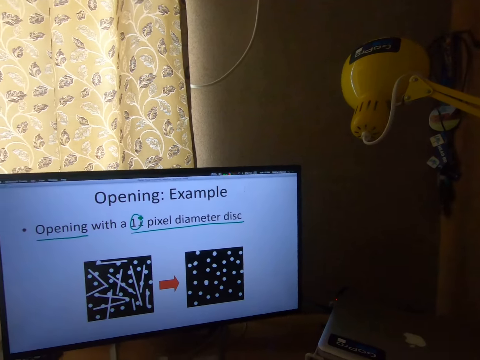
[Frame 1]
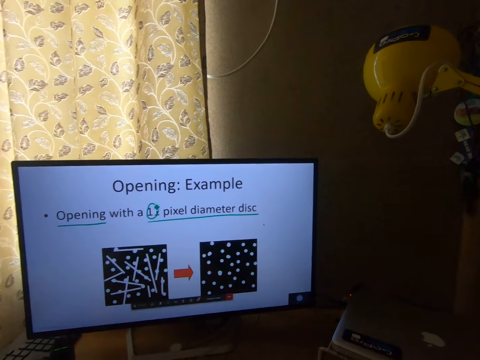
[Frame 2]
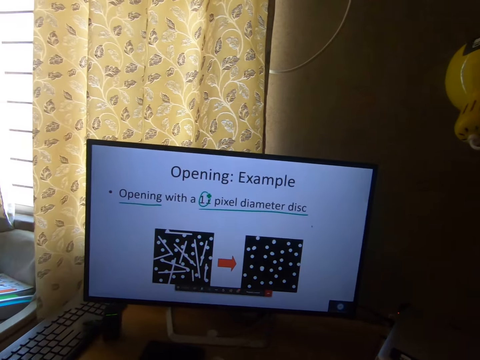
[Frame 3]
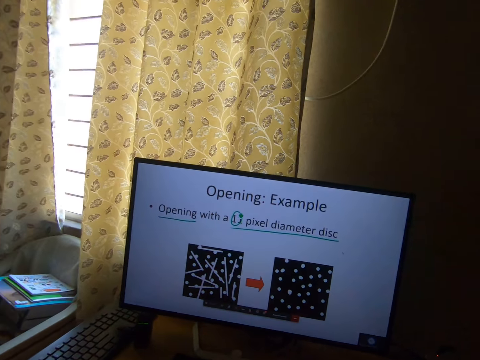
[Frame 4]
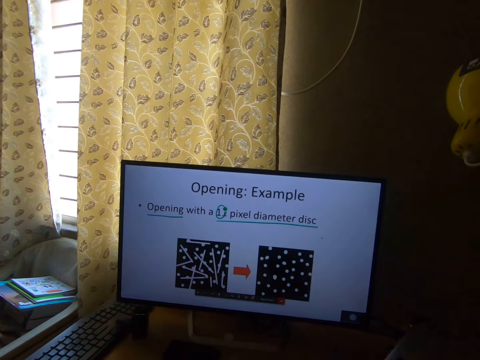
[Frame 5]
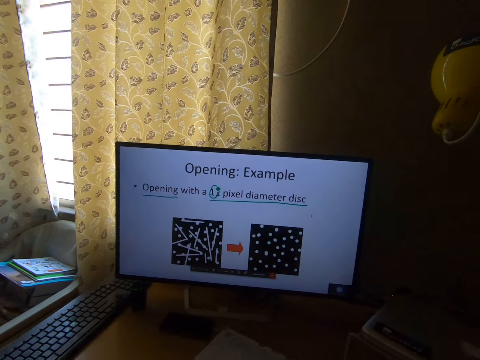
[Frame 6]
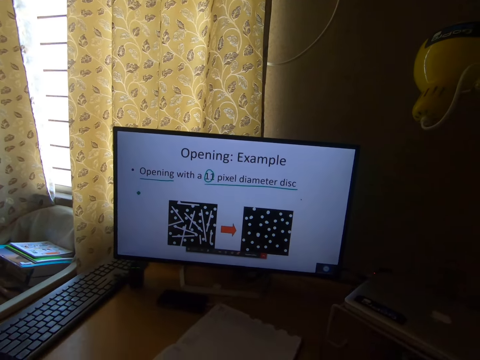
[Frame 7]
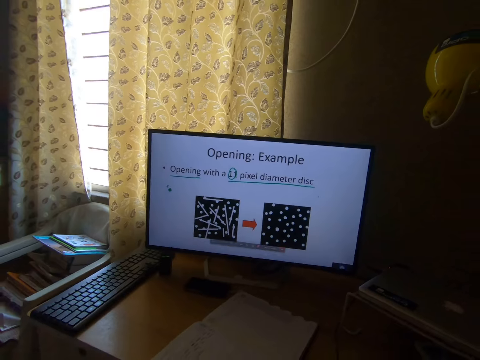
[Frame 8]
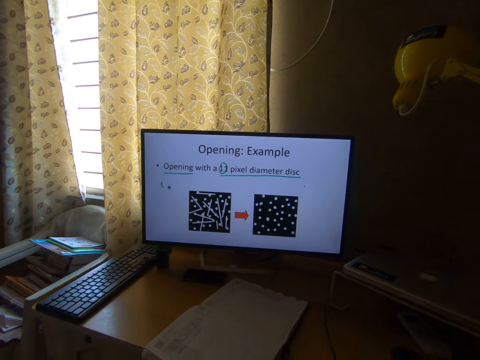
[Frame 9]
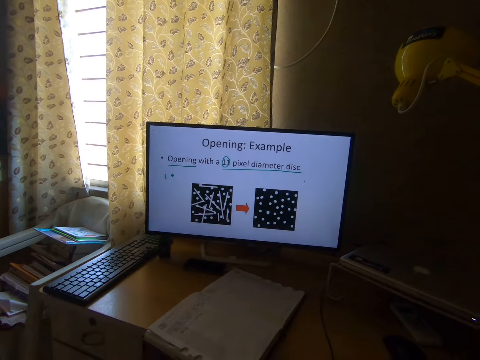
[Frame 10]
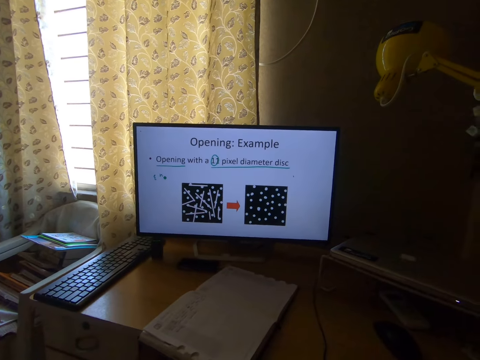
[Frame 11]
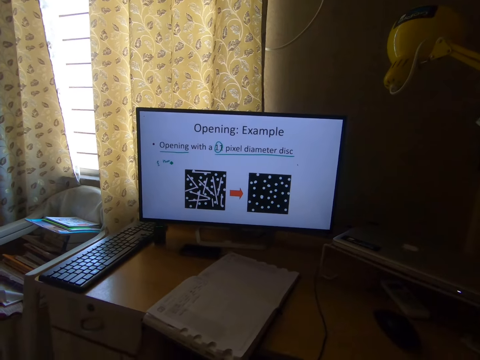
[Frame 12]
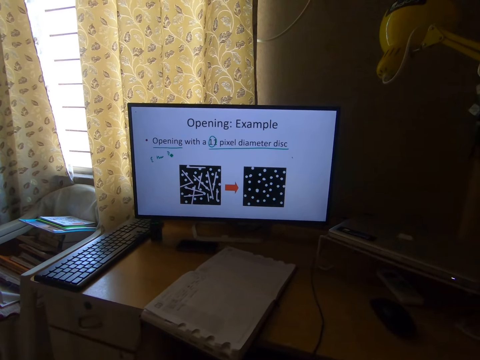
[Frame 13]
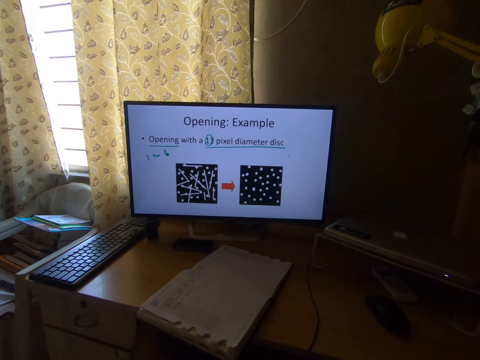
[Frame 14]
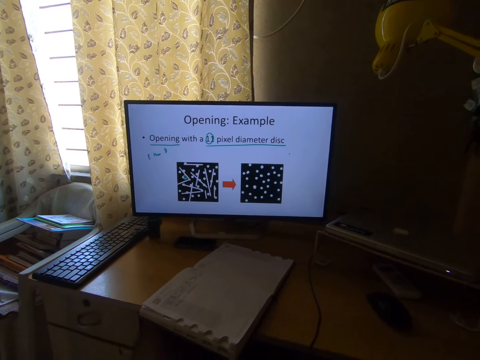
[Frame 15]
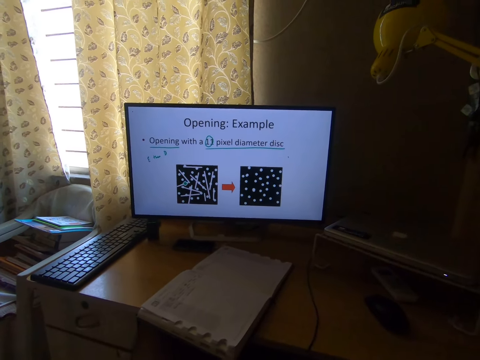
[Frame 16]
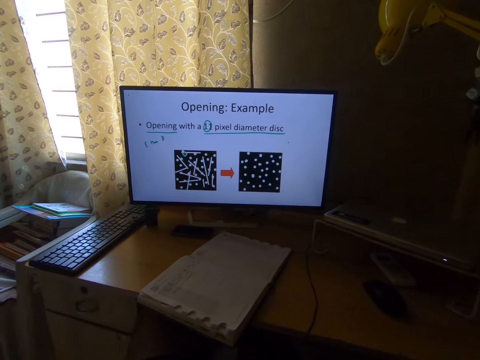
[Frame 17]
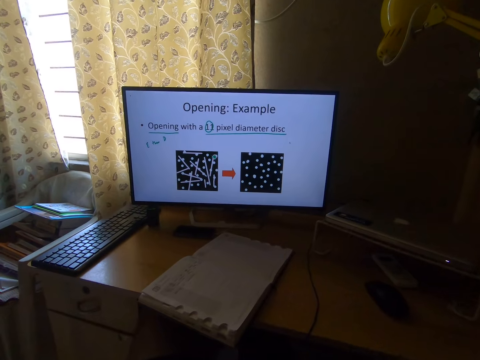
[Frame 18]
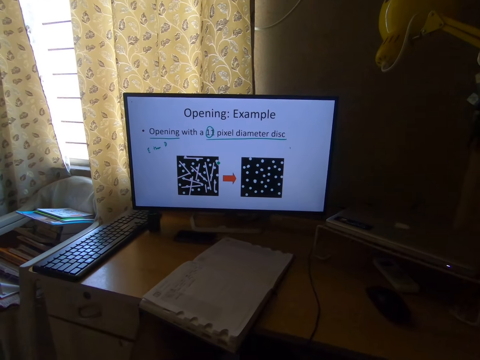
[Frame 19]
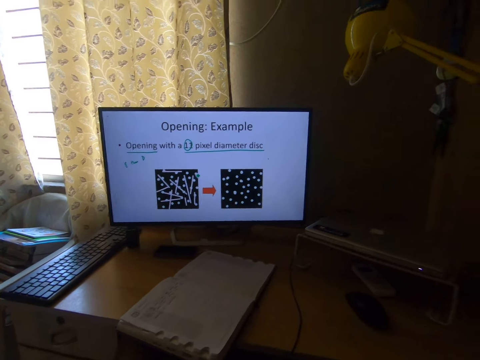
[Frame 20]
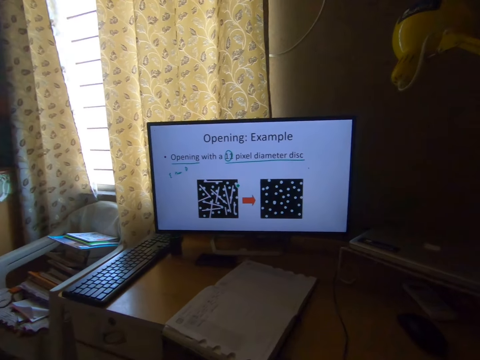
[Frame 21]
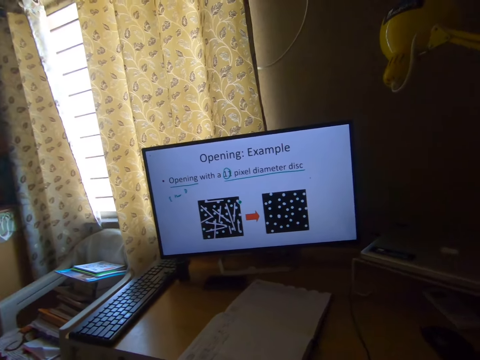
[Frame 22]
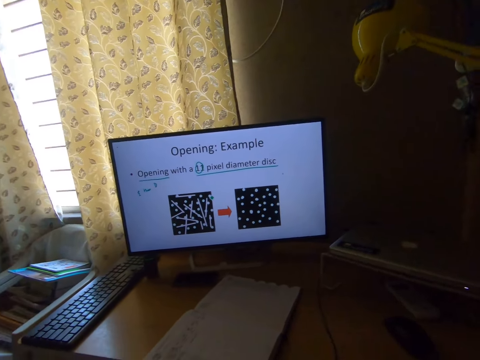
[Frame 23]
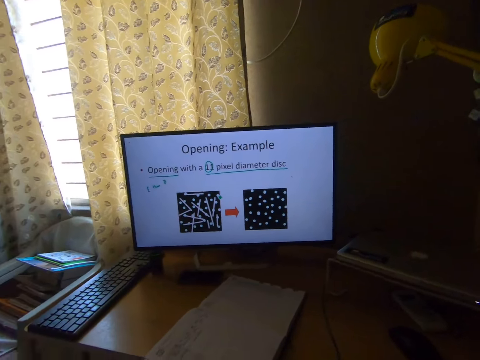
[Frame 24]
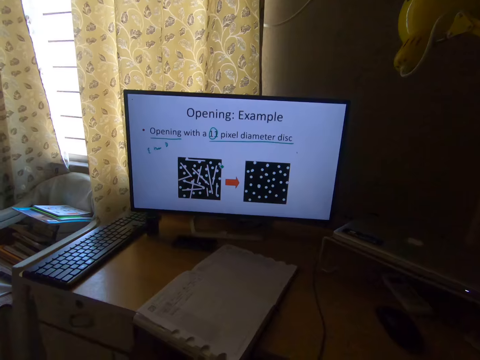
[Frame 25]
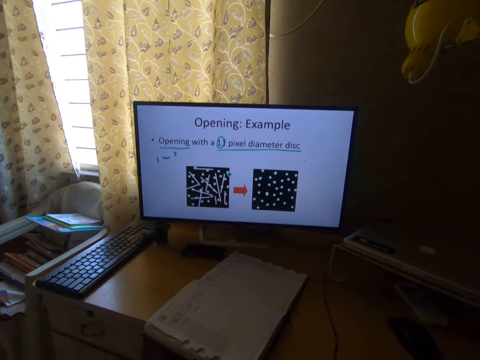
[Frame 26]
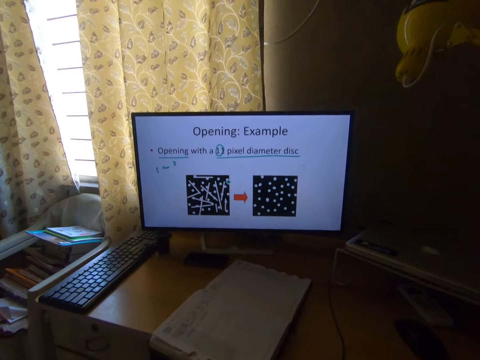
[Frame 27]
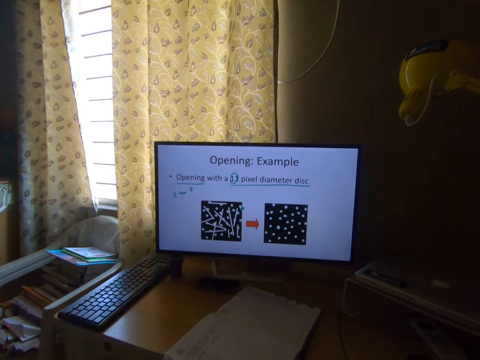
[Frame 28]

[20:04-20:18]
The camera wearer makes a mark on a computer. They look at the computer.

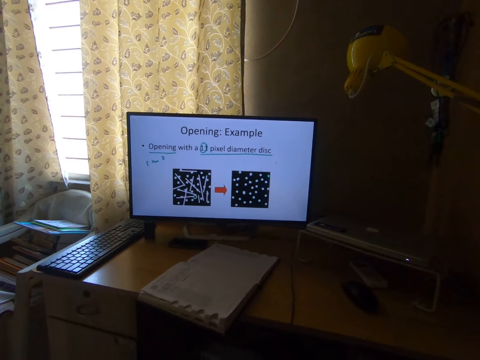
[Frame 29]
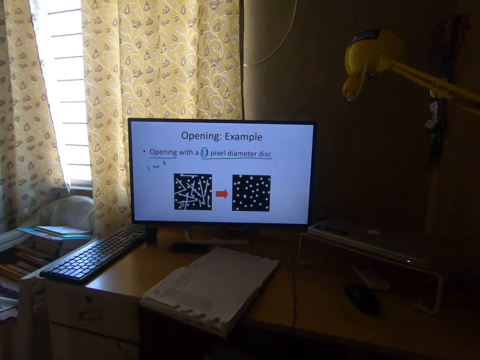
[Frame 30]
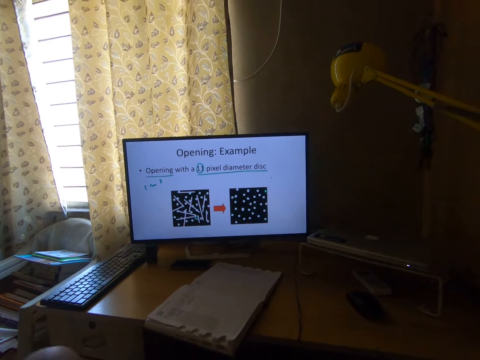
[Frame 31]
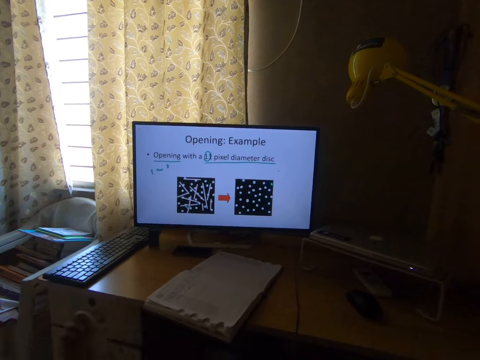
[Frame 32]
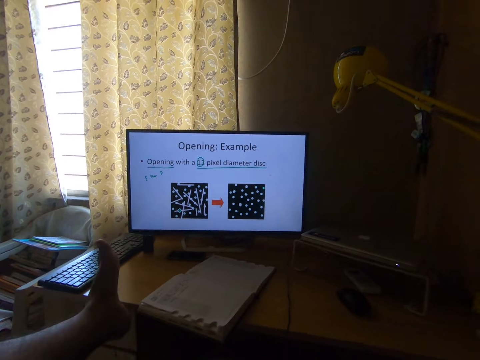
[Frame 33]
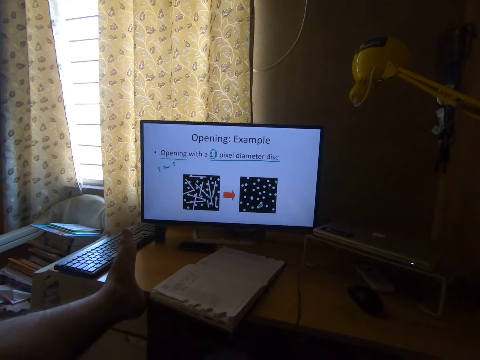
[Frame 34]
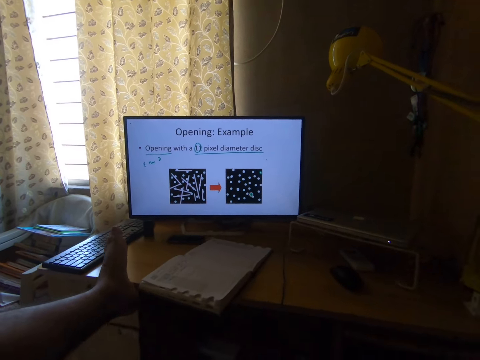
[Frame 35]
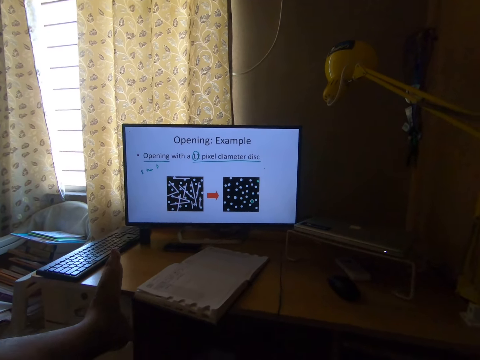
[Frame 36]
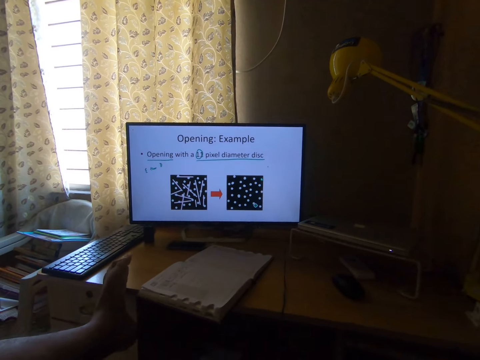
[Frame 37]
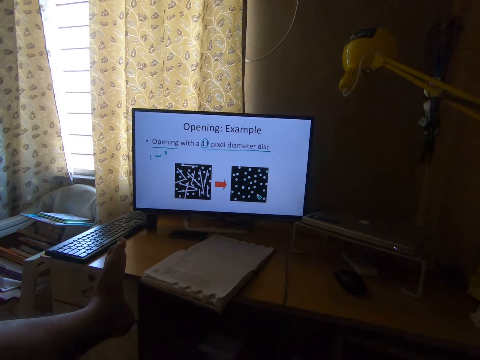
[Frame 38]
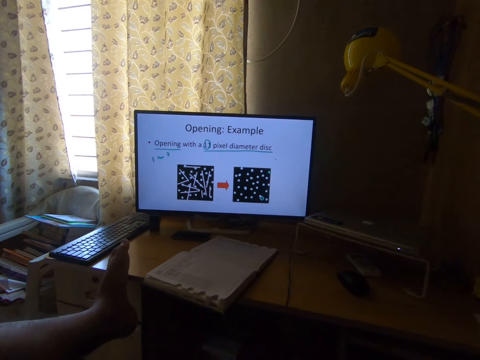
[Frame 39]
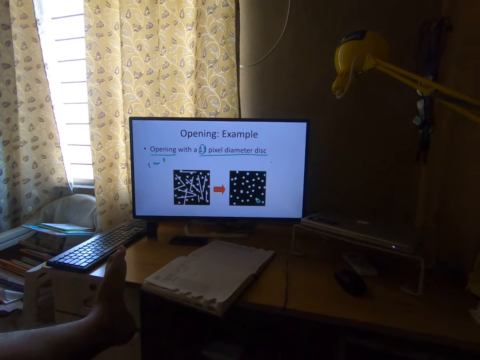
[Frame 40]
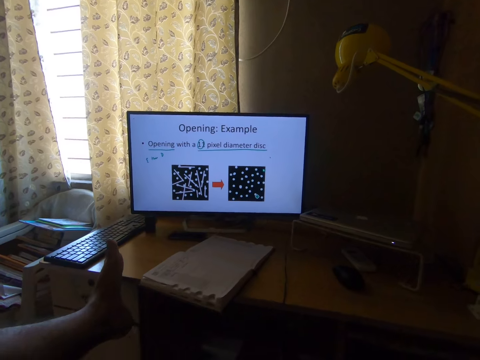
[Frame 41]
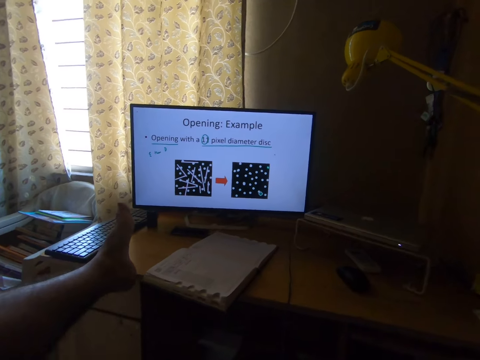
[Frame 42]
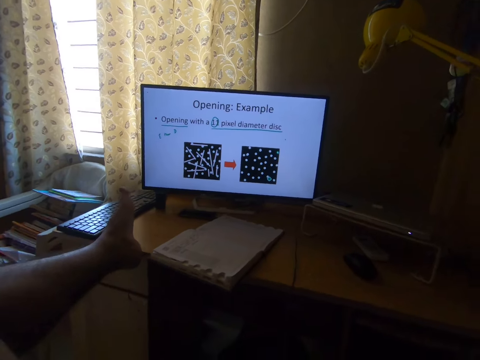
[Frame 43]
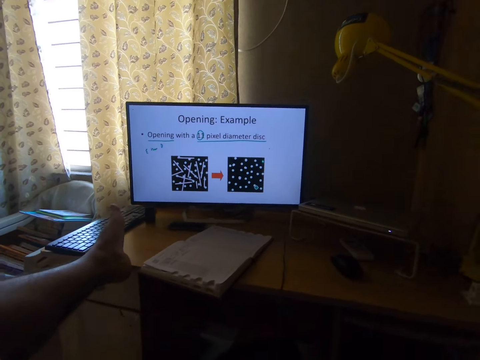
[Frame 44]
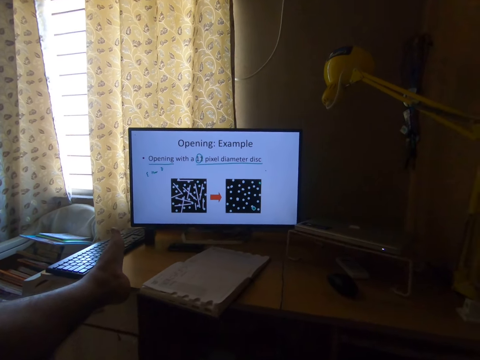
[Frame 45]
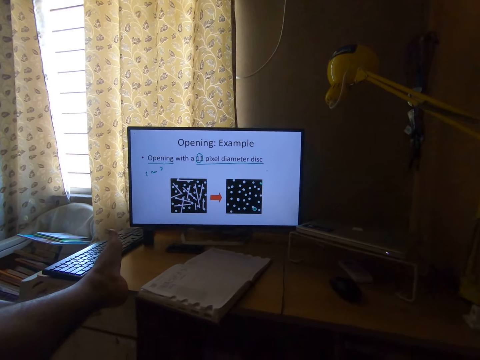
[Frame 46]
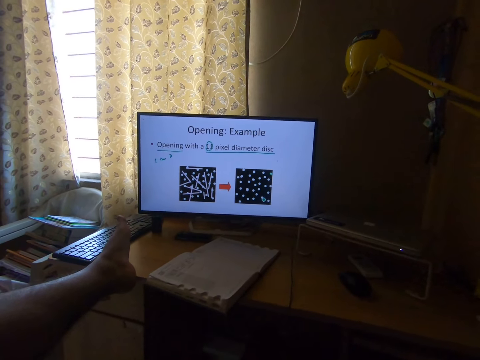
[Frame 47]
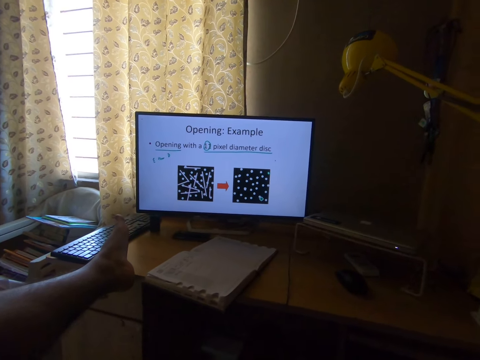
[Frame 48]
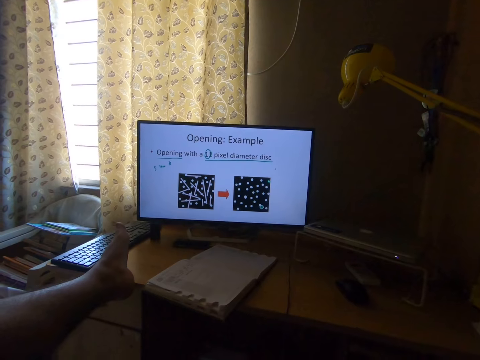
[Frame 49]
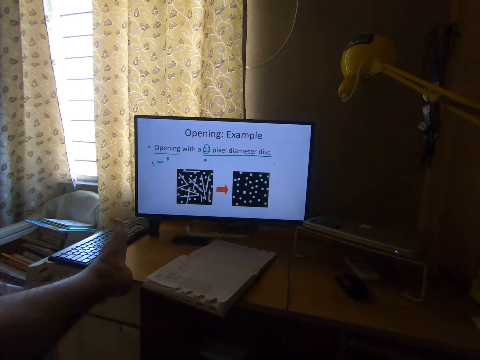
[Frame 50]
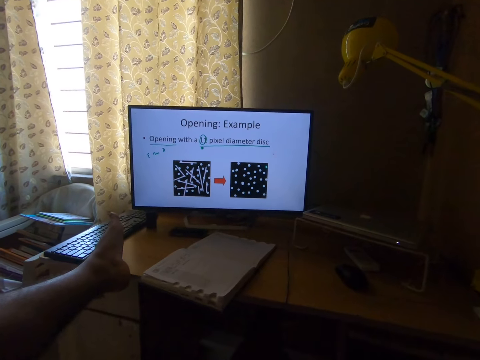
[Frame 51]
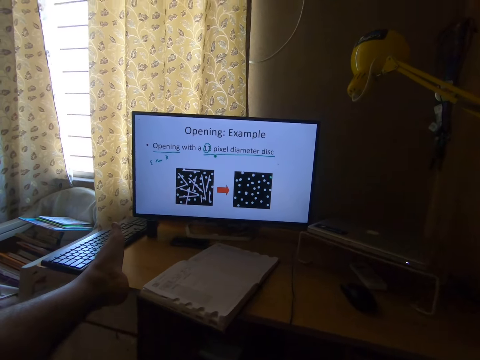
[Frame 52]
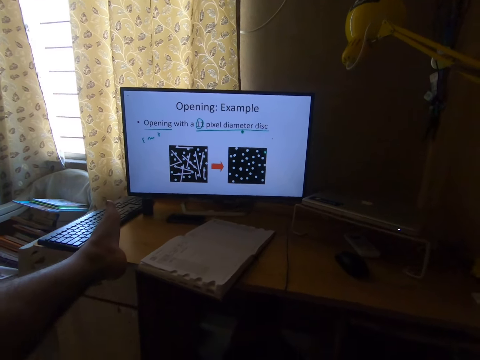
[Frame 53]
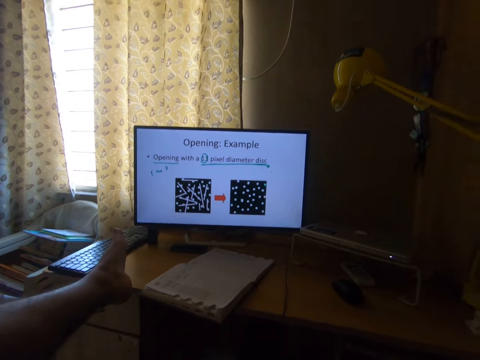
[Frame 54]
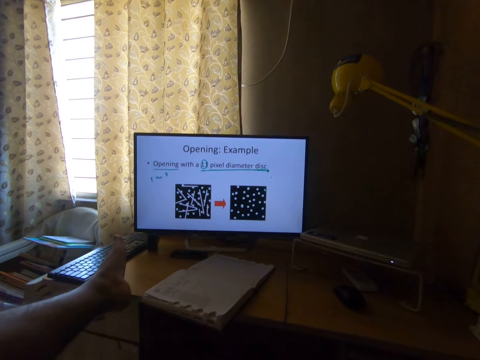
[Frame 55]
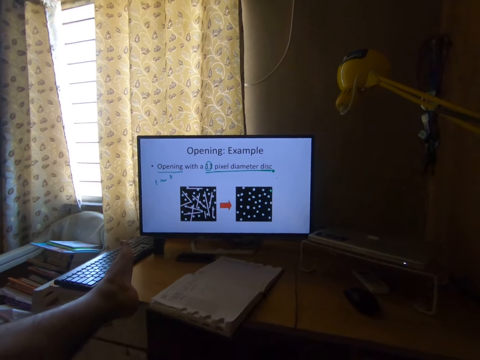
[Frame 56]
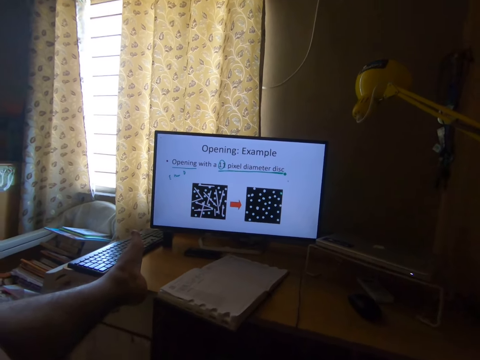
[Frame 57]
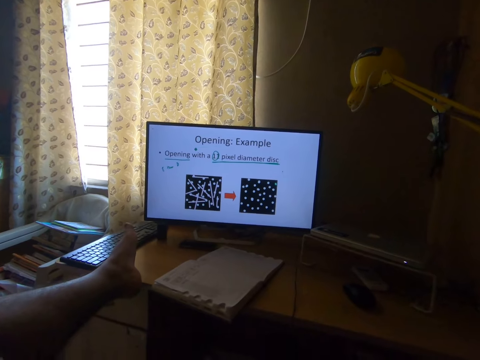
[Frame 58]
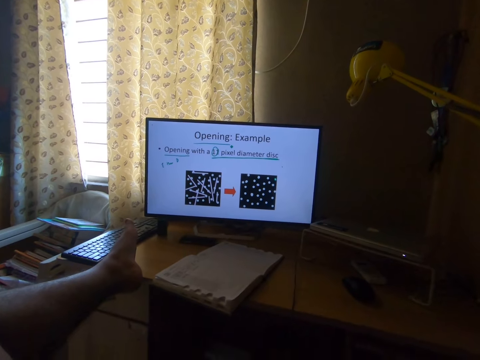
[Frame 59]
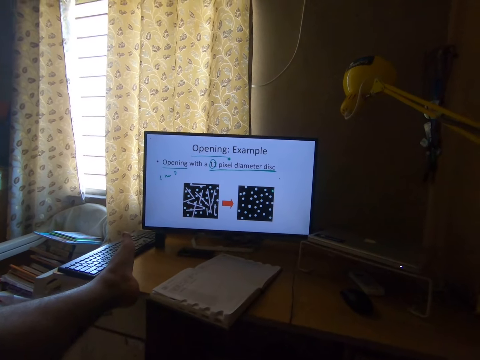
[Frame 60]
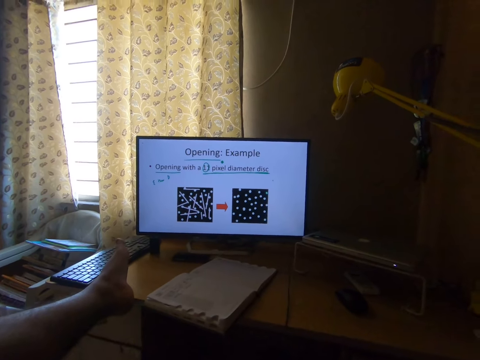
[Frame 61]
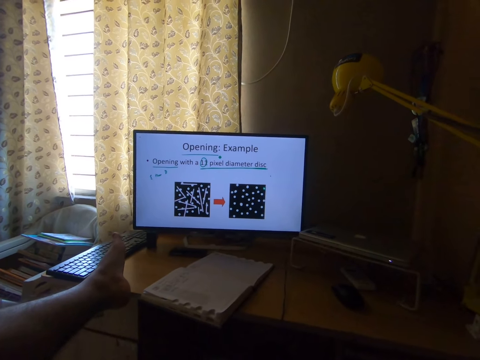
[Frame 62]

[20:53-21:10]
The camera wearer puts his feet on the table. He looks at the computer. He scrolls the computer.
